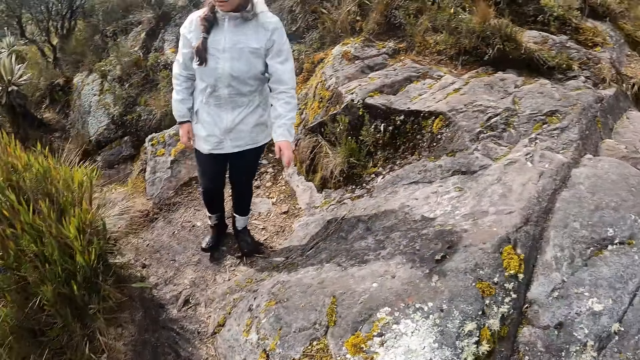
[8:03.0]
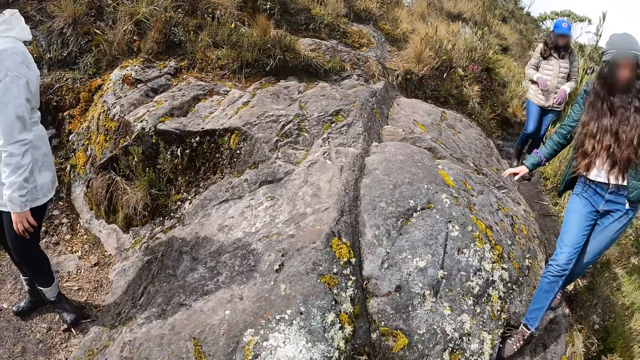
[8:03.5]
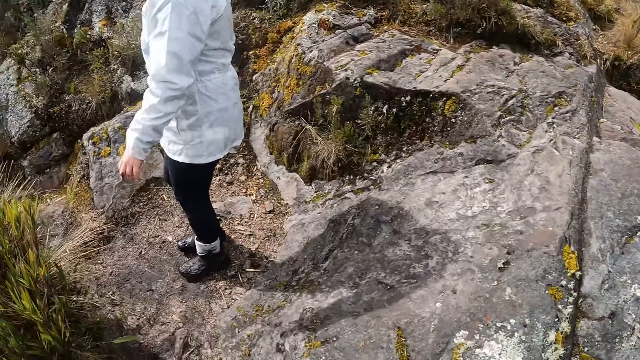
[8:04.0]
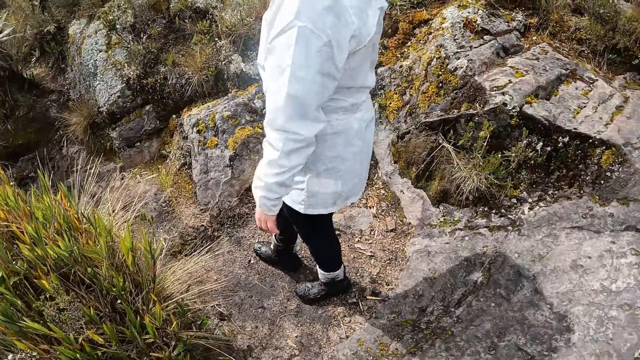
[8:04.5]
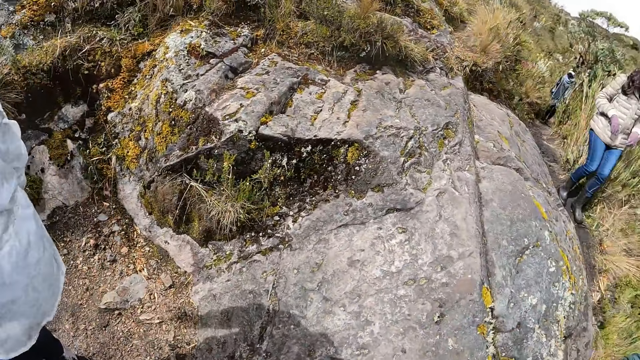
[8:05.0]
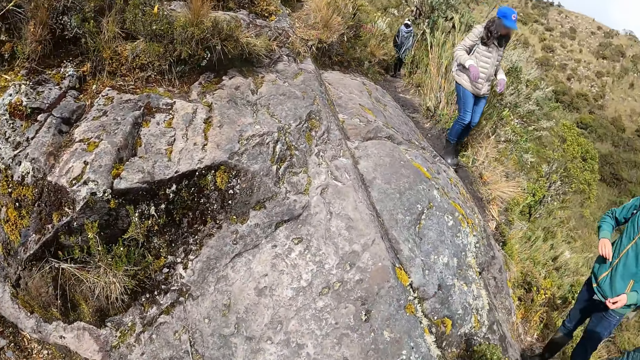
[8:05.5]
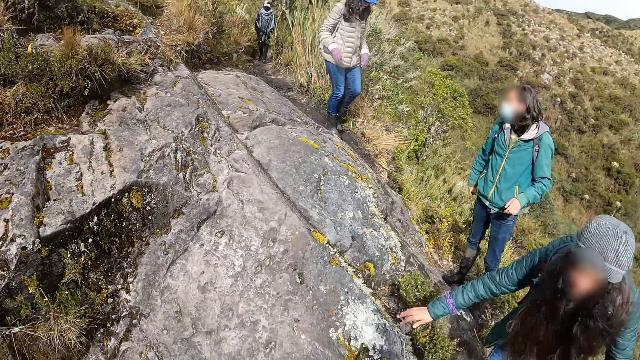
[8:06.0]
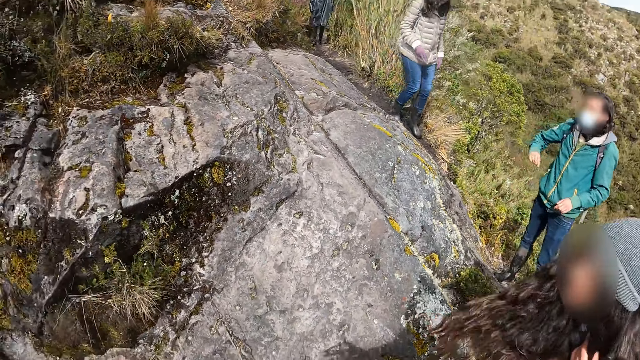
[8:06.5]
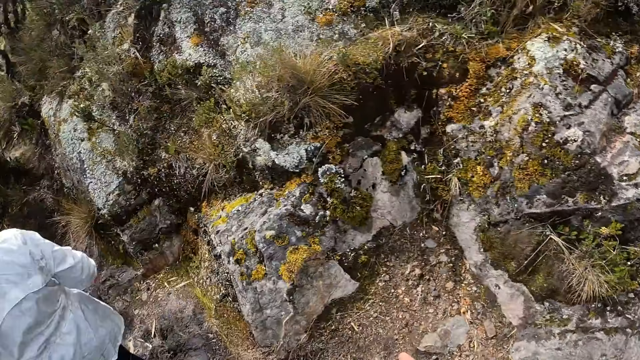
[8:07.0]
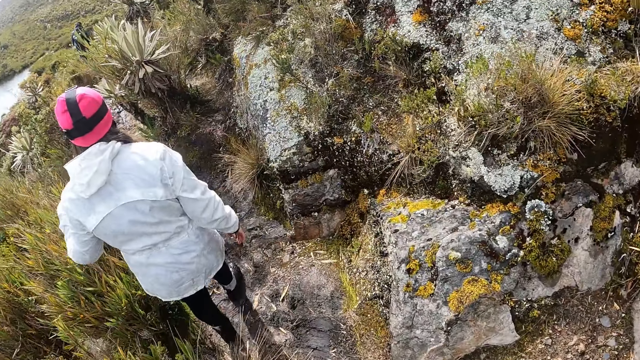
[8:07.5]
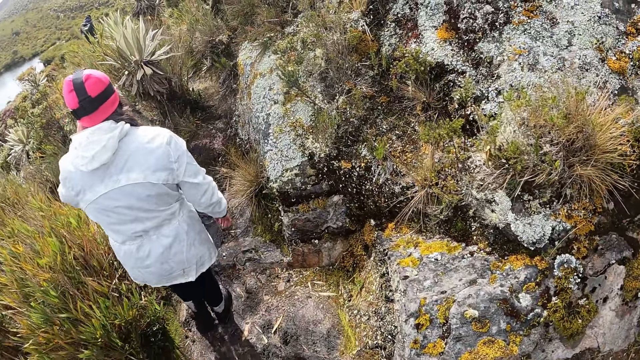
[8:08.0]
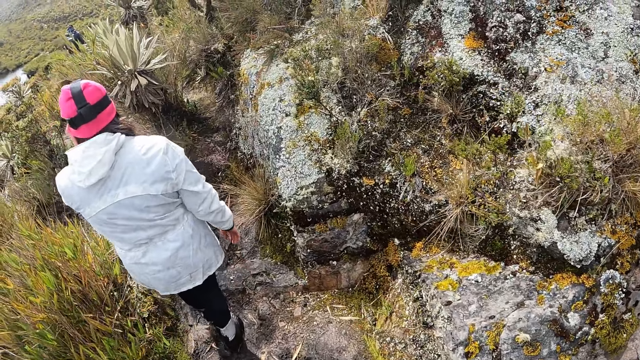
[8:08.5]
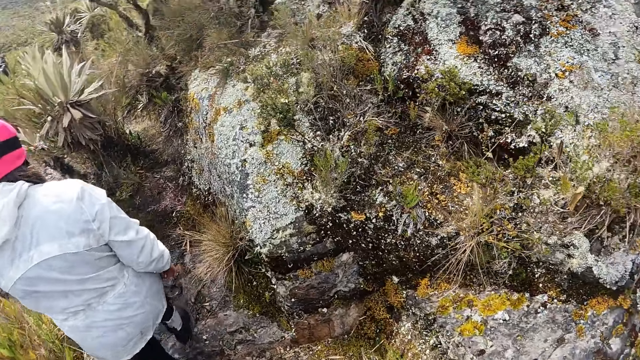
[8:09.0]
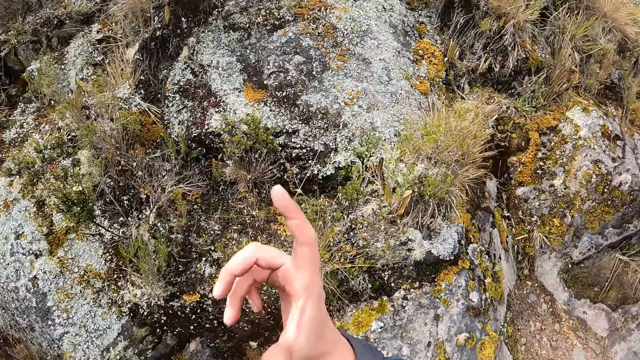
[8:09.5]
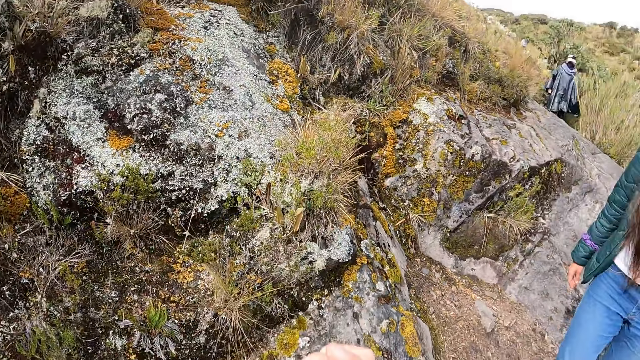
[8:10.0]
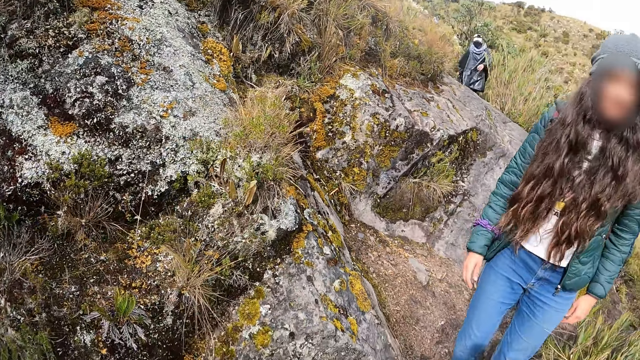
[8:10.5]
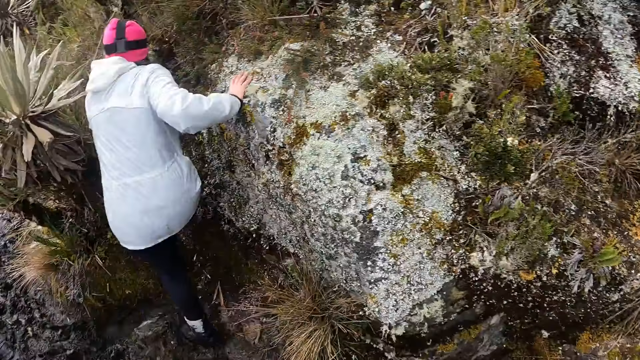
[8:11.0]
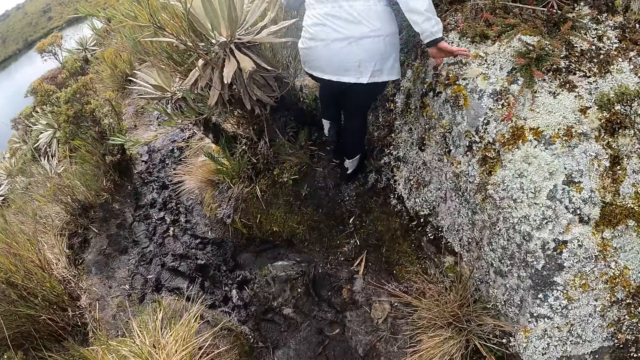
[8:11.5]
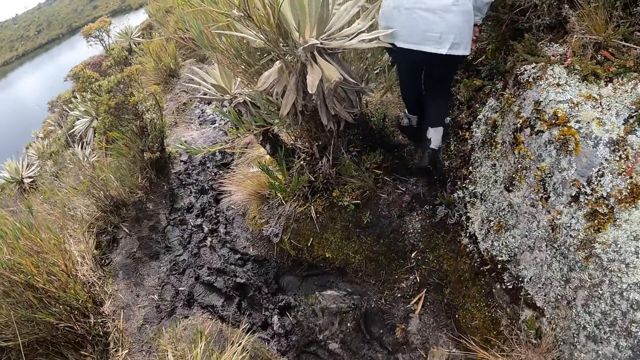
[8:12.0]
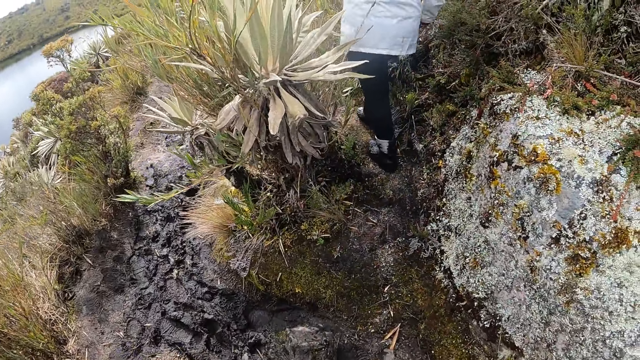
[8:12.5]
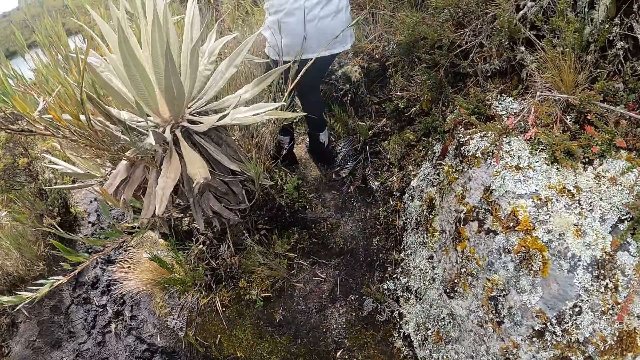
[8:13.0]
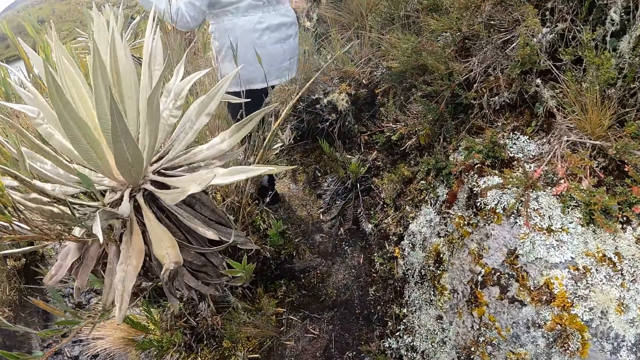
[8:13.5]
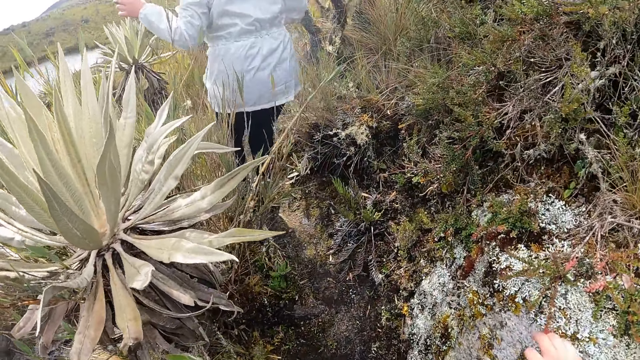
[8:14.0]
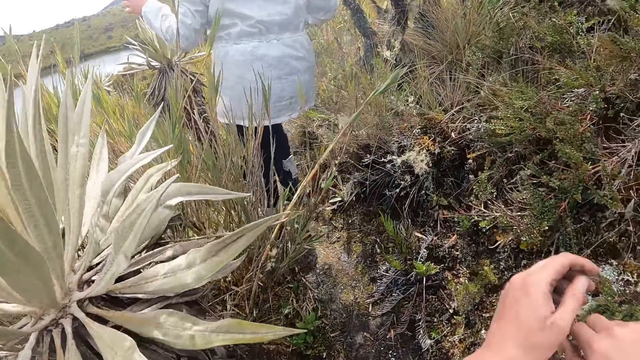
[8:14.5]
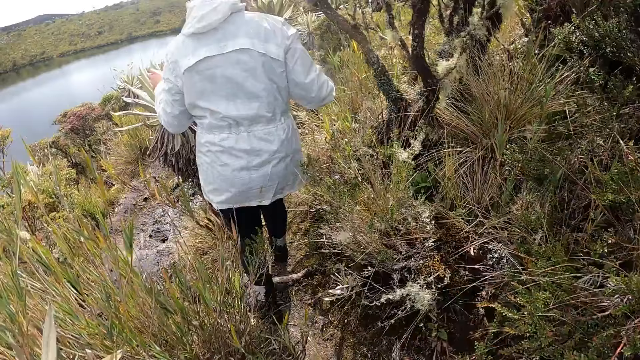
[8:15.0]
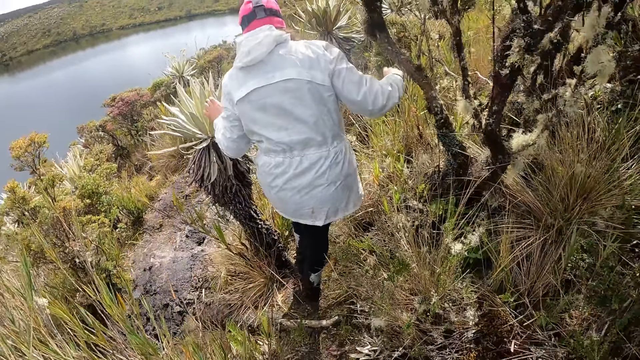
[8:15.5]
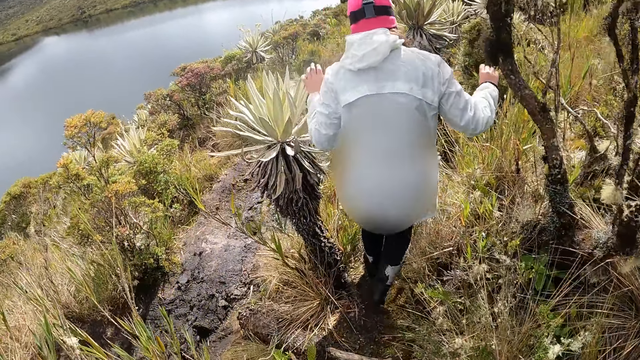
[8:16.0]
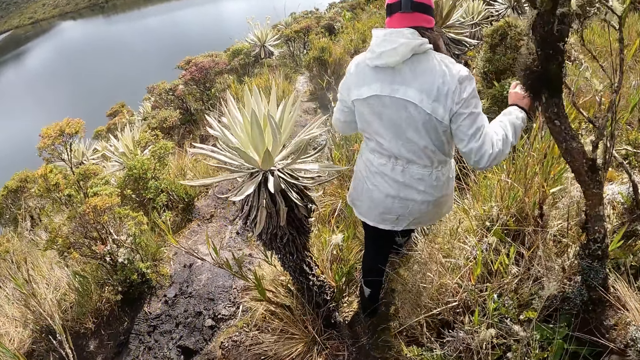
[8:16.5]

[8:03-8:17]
The camera wearer looks around. They walk on a trail. They turn around. They walk on the trail.

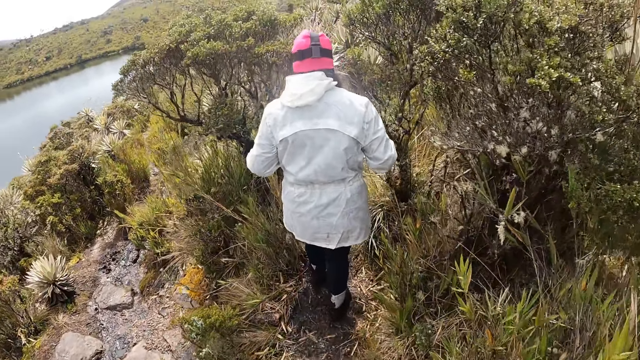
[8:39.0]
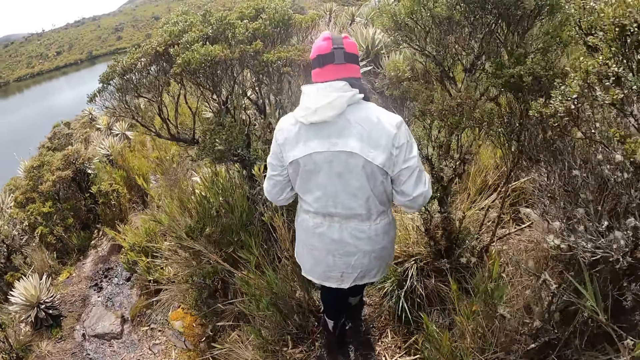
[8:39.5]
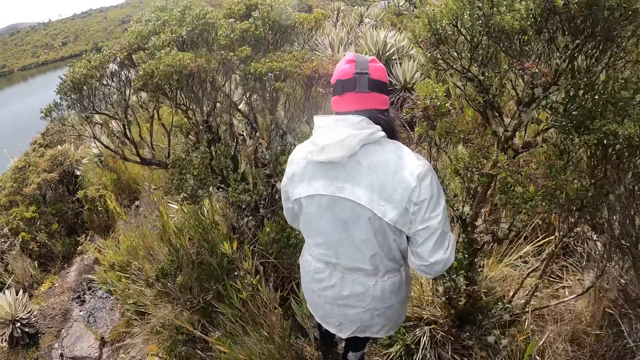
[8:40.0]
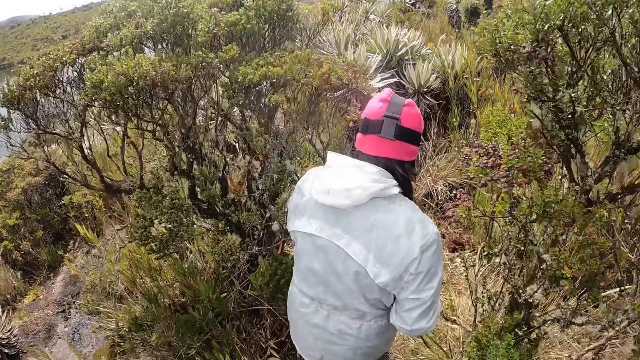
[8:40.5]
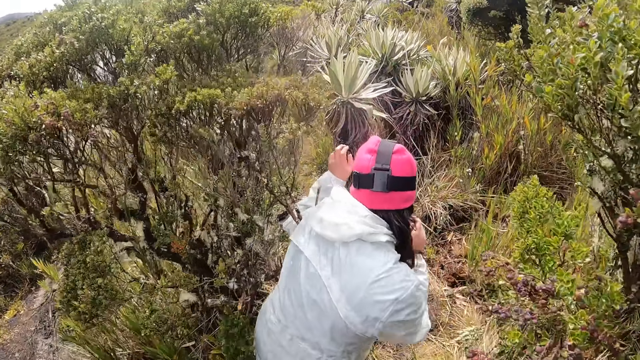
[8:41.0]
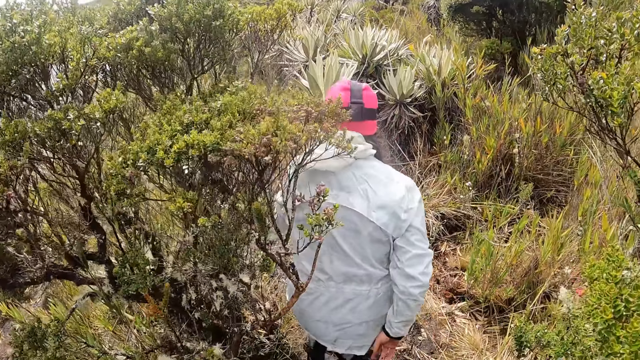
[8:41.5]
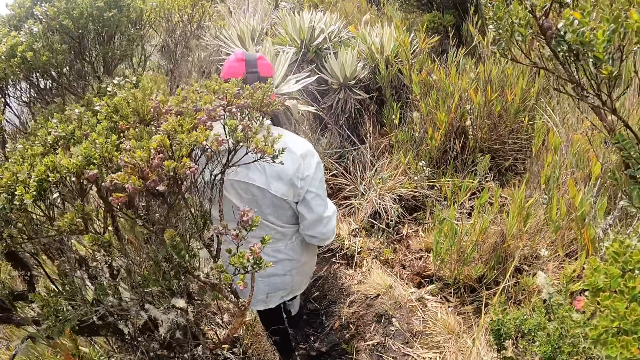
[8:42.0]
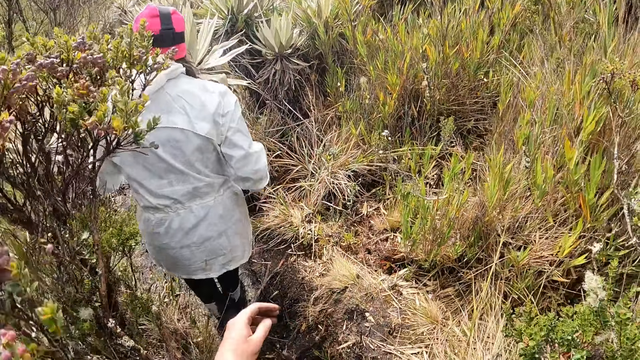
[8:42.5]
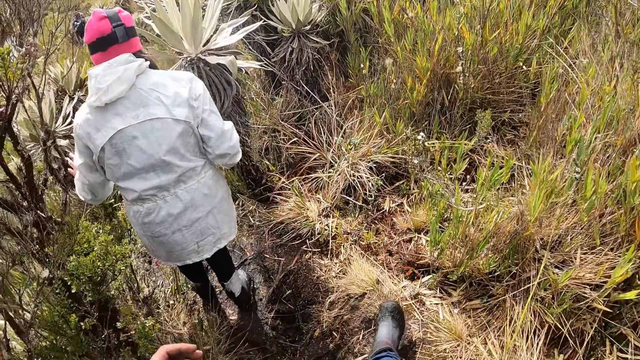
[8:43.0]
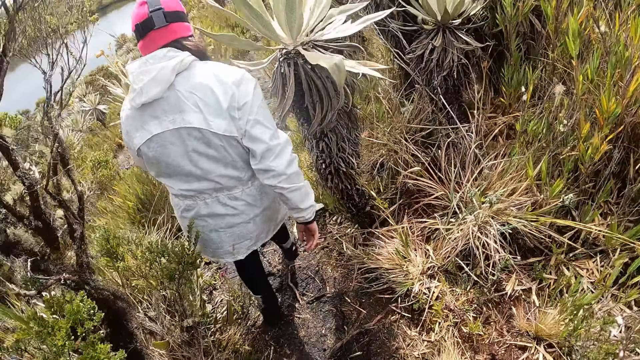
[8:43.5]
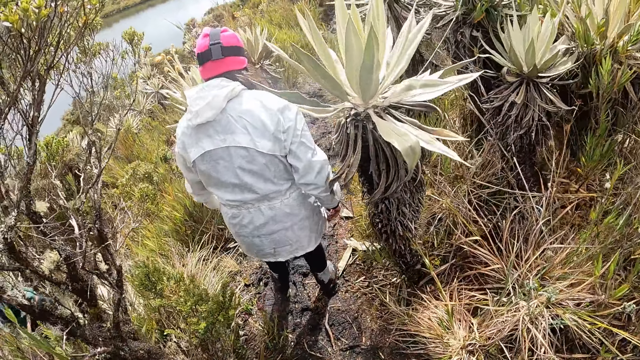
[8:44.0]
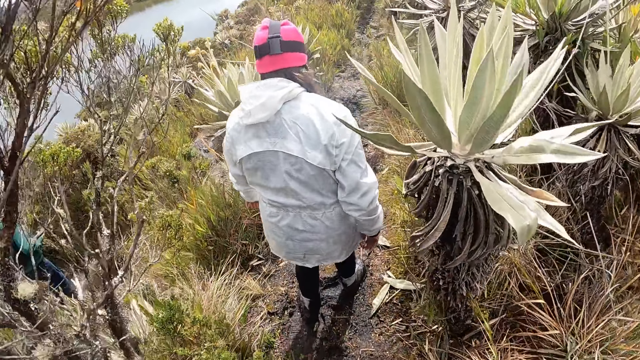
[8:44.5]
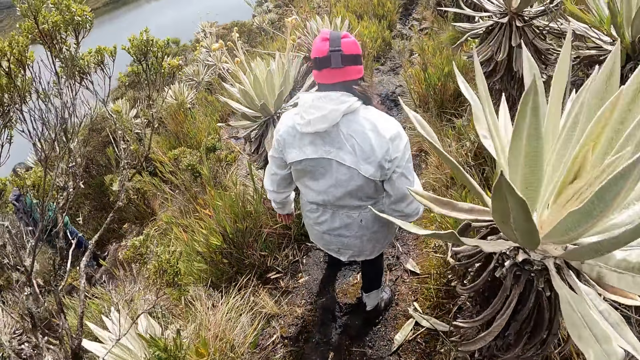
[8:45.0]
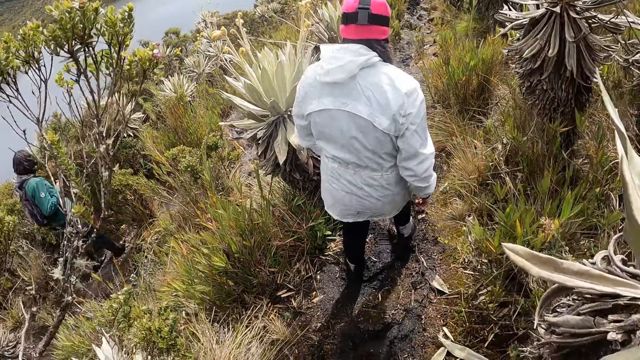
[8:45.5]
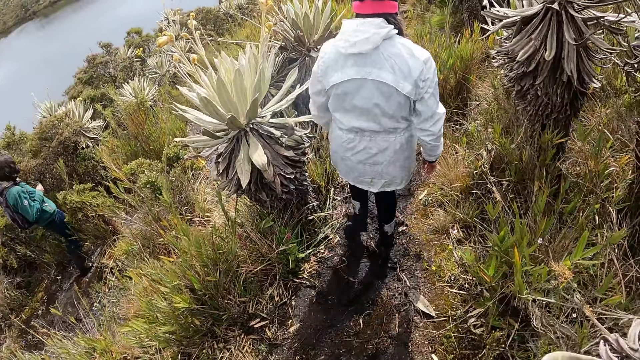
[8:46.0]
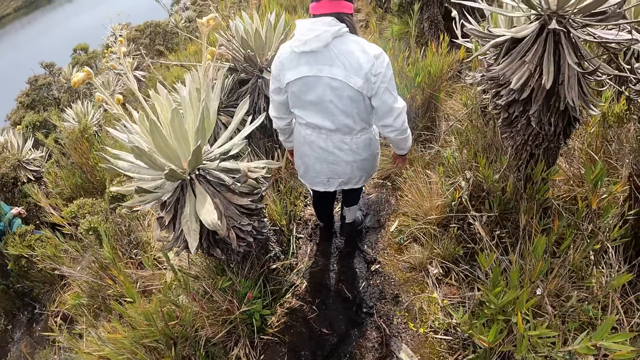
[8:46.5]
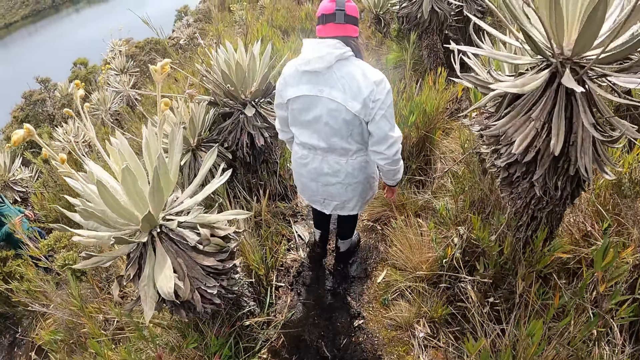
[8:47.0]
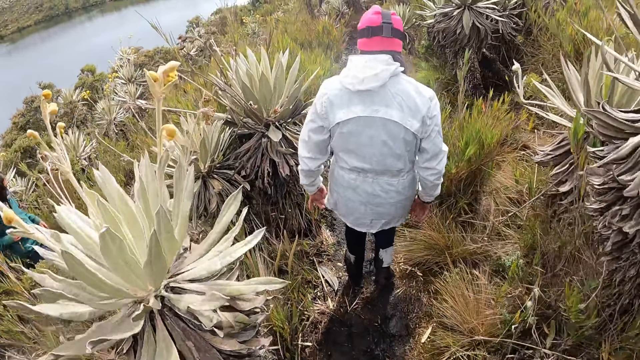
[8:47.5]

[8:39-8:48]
The woman hits the grass with her left hand. The woman adjusts her cloth with her left hand.
